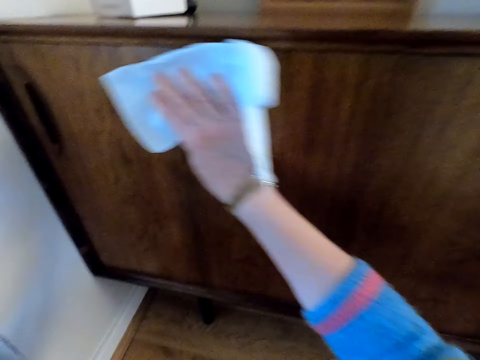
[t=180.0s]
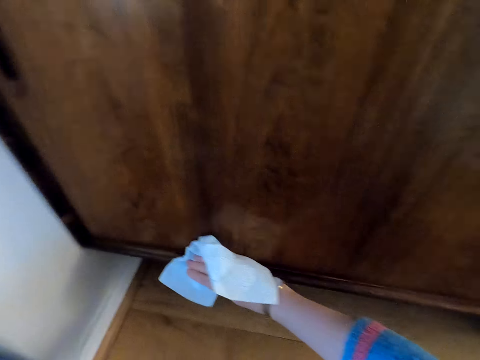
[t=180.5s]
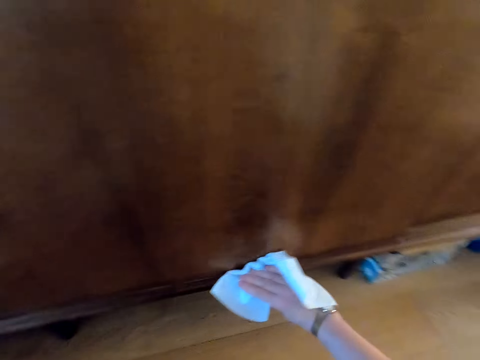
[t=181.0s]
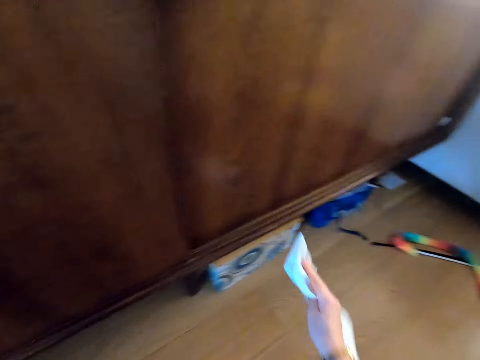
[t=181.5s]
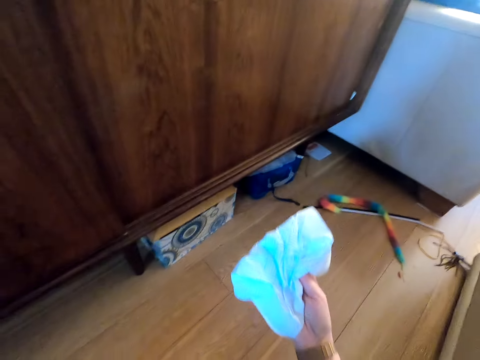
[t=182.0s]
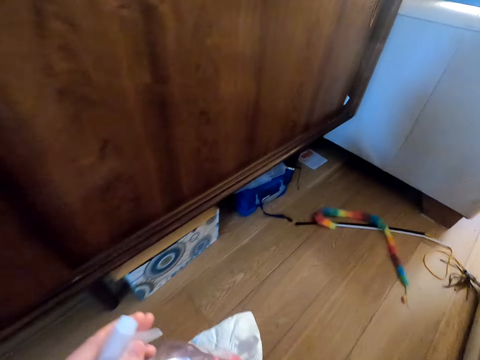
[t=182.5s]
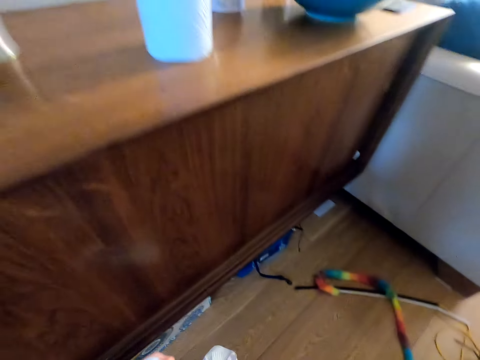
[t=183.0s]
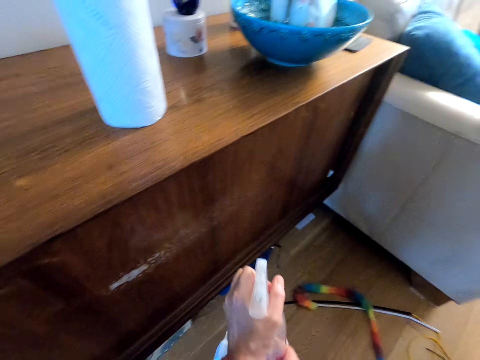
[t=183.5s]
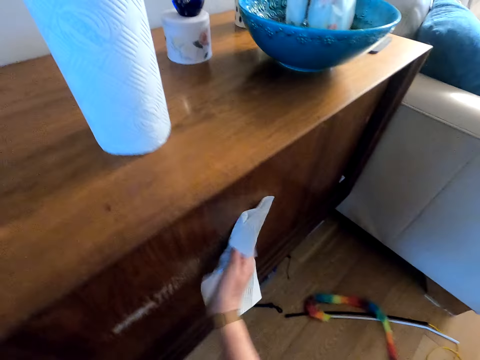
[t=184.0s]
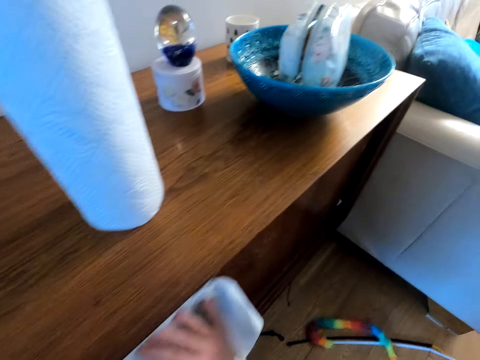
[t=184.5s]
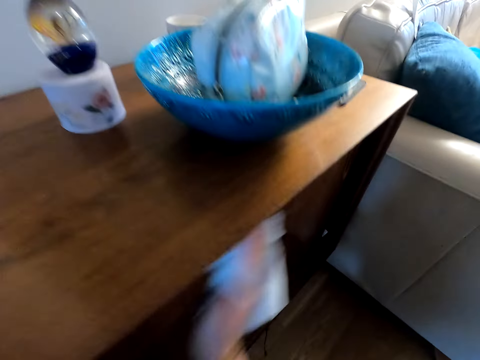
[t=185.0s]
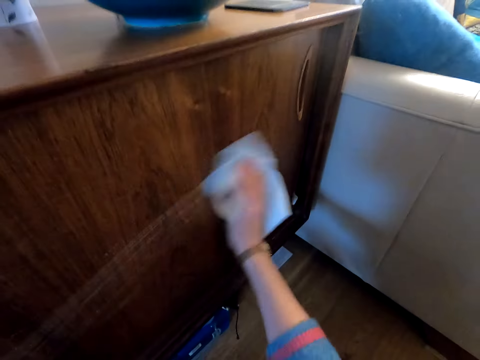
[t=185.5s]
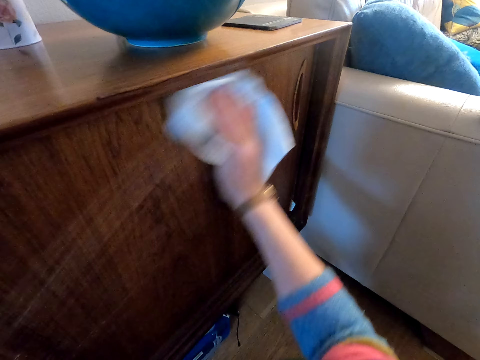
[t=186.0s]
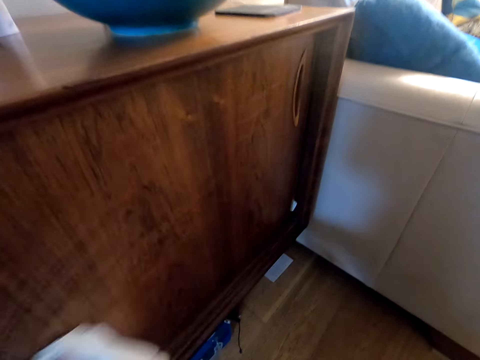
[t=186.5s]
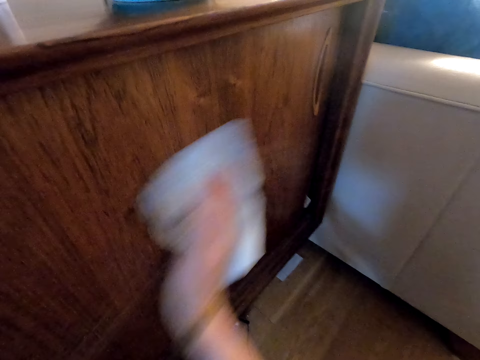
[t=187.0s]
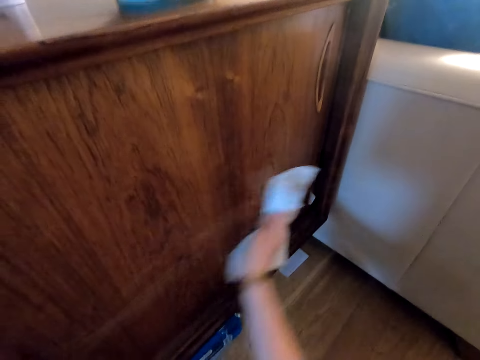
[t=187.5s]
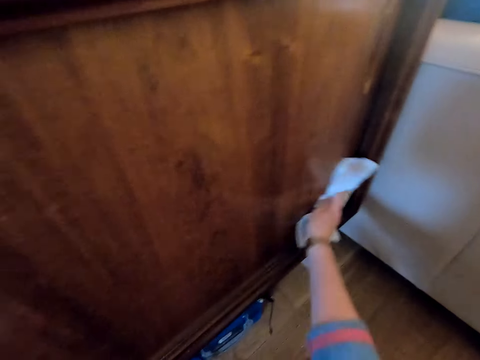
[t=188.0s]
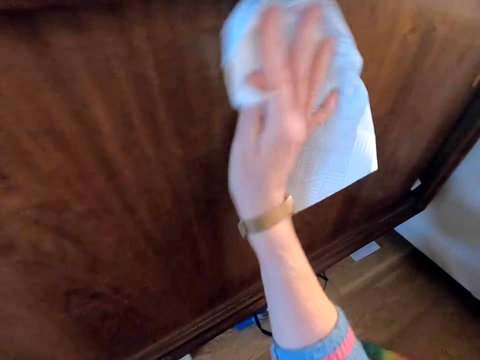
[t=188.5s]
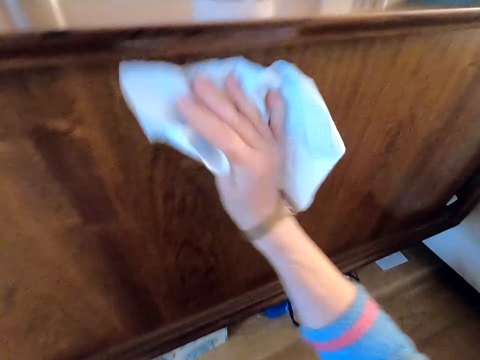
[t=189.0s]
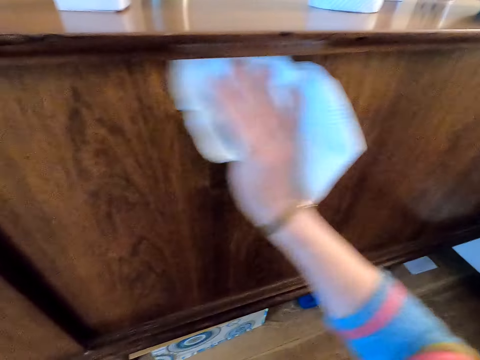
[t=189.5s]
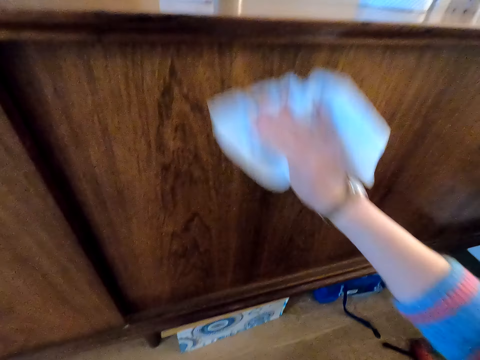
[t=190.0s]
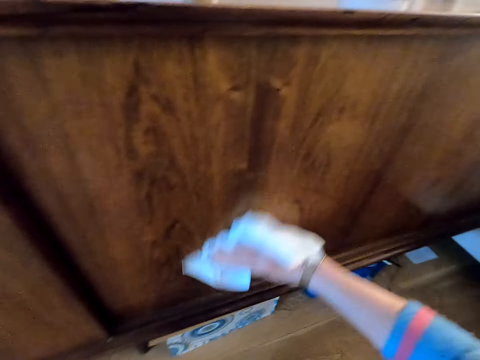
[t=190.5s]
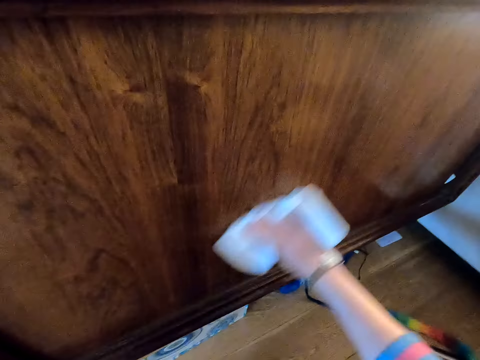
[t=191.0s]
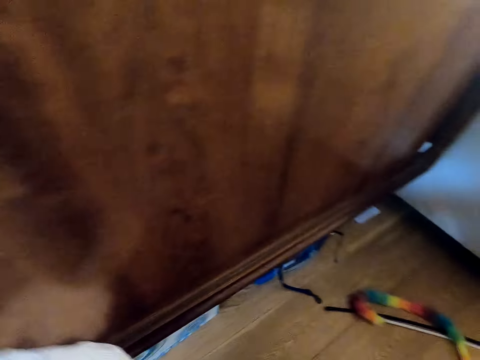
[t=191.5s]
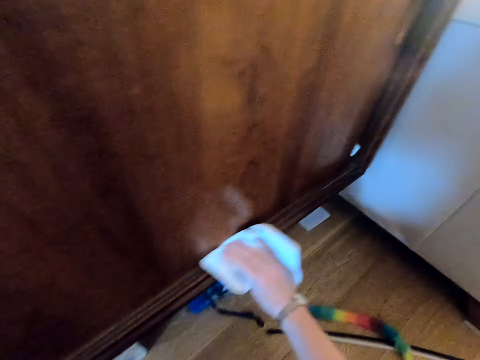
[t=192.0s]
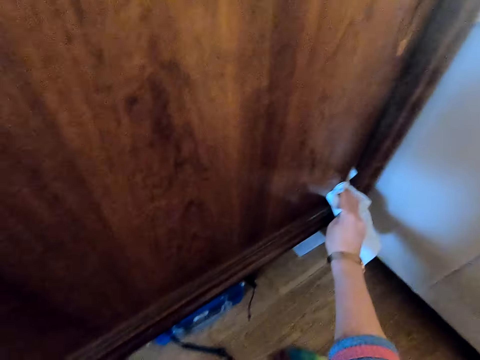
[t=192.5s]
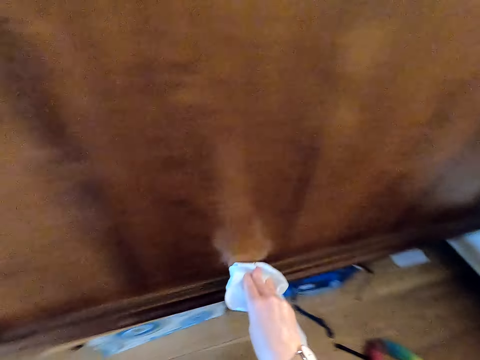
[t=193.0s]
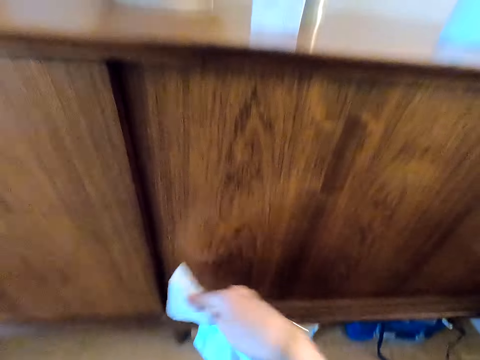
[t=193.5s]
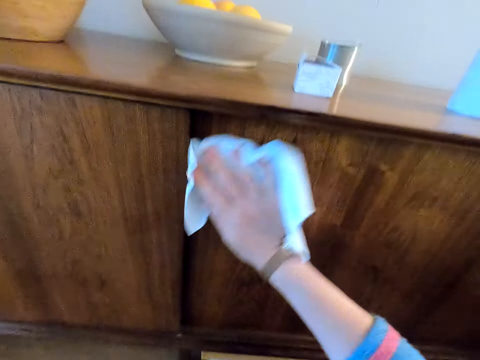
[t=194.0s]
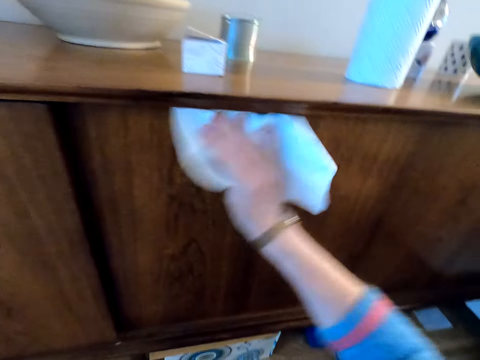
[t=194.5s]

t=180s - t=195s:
The camera wearer adjusts the roll paper piece. They adjust the soap. They look around. They spray the soap on the cabinet. They wipe the cabinet using the roll paper piece.

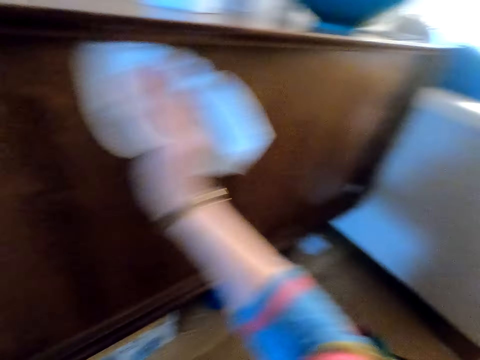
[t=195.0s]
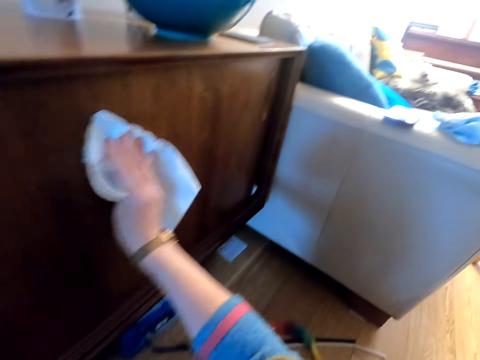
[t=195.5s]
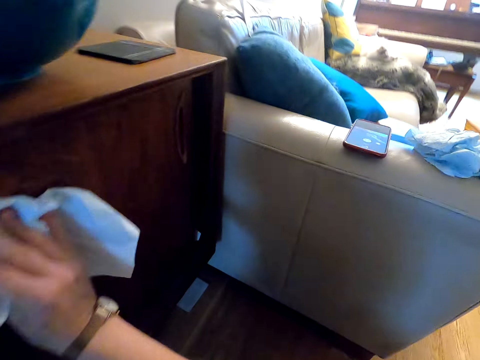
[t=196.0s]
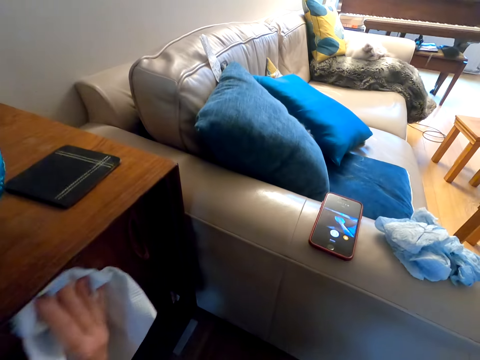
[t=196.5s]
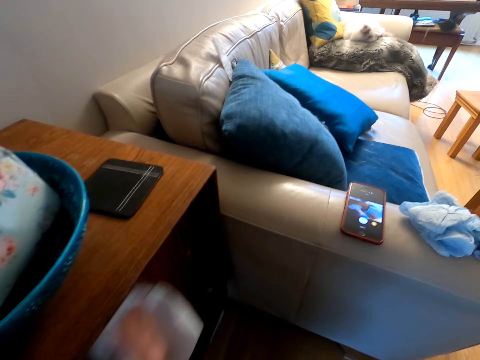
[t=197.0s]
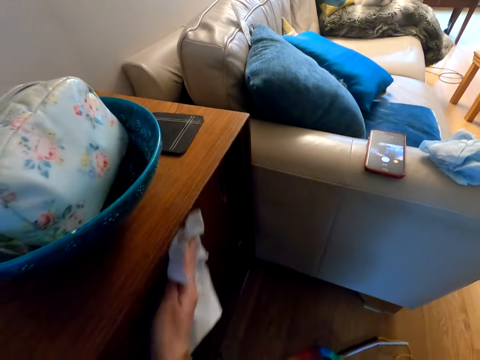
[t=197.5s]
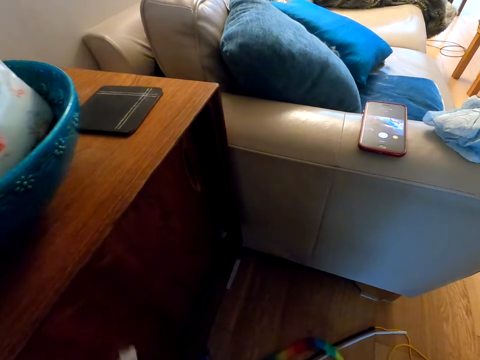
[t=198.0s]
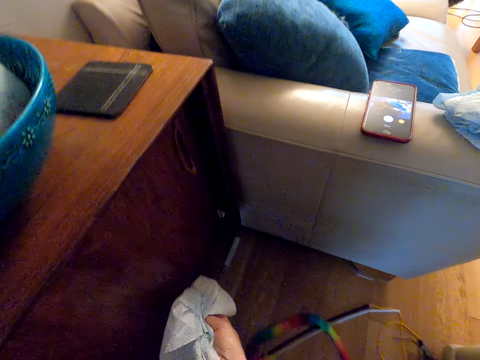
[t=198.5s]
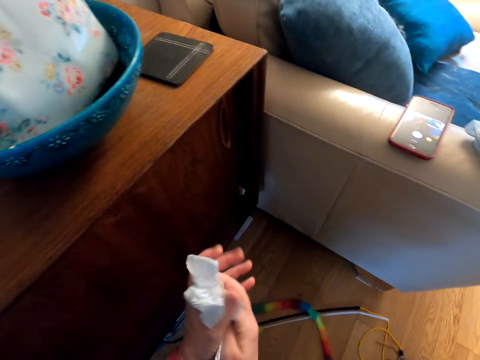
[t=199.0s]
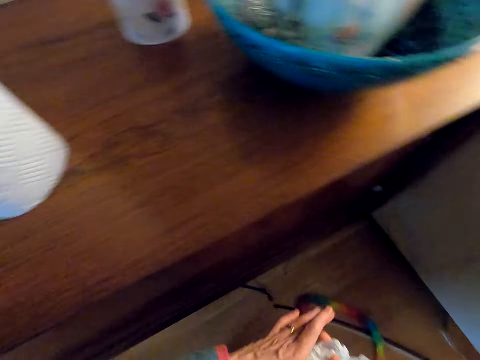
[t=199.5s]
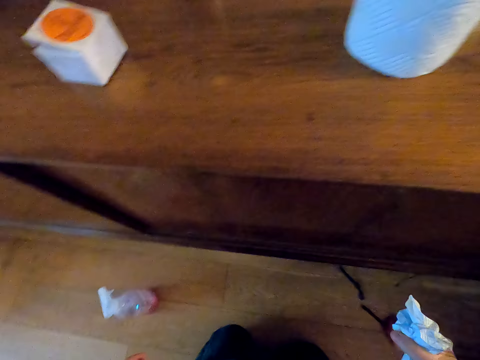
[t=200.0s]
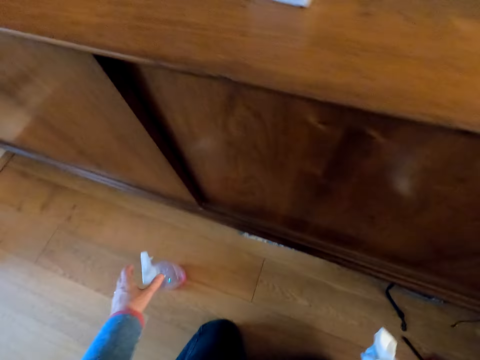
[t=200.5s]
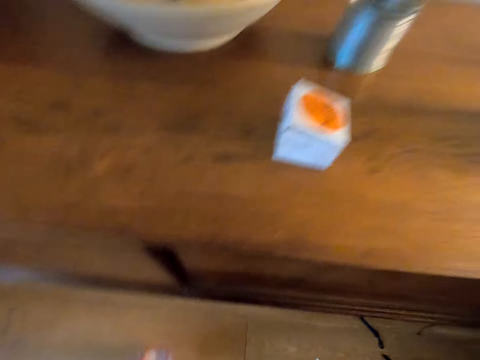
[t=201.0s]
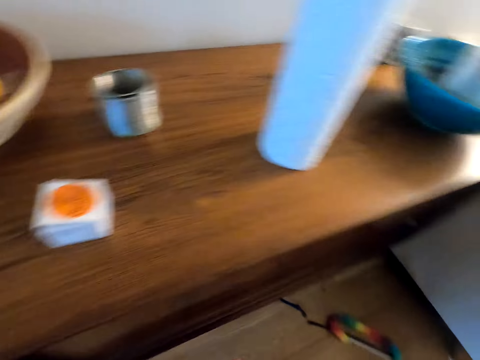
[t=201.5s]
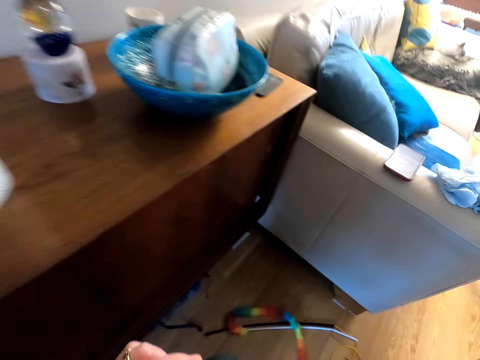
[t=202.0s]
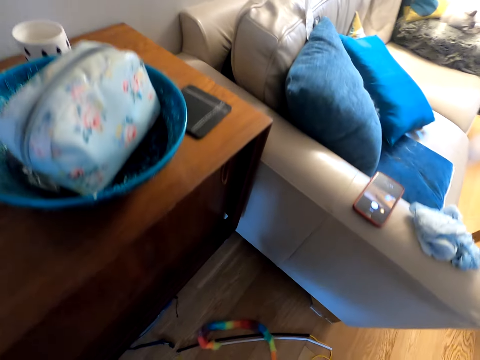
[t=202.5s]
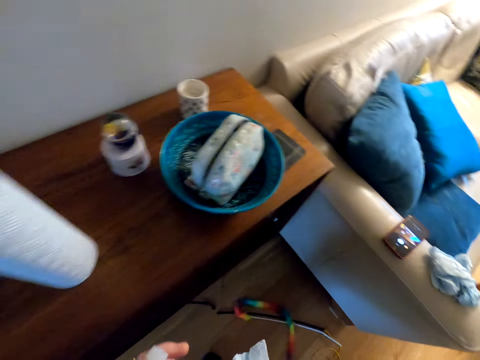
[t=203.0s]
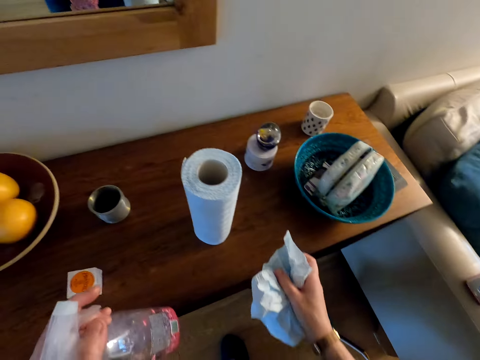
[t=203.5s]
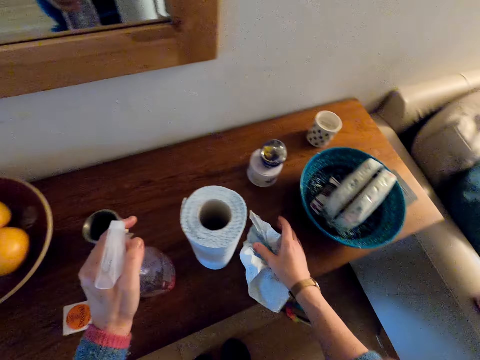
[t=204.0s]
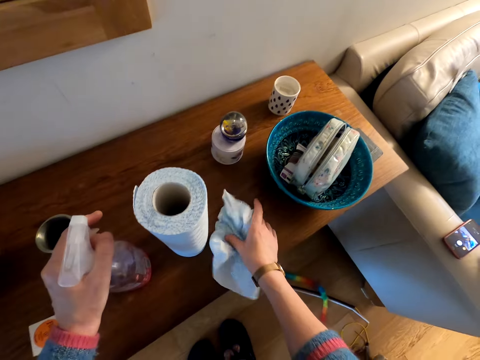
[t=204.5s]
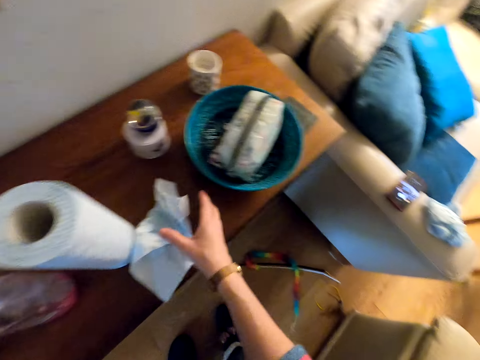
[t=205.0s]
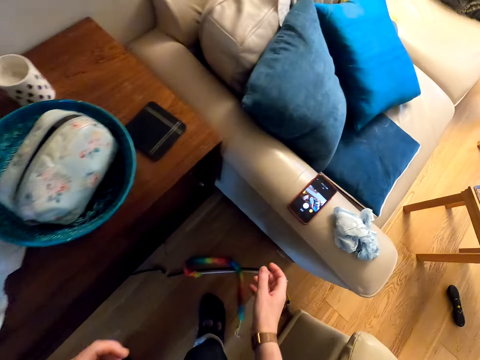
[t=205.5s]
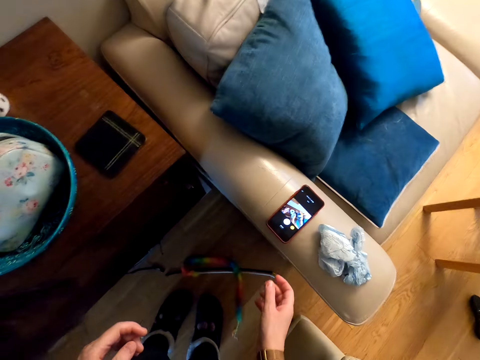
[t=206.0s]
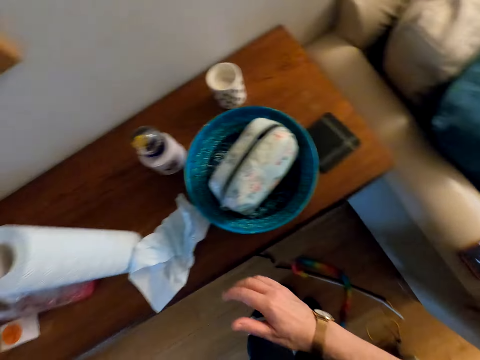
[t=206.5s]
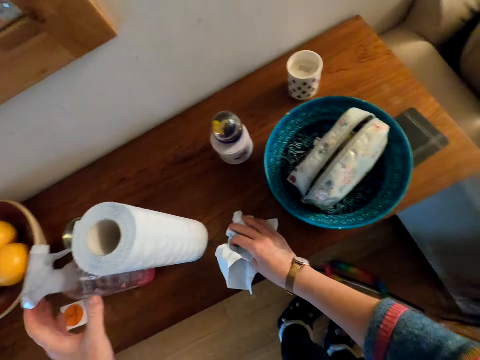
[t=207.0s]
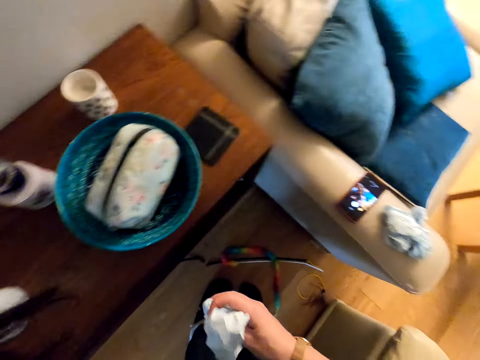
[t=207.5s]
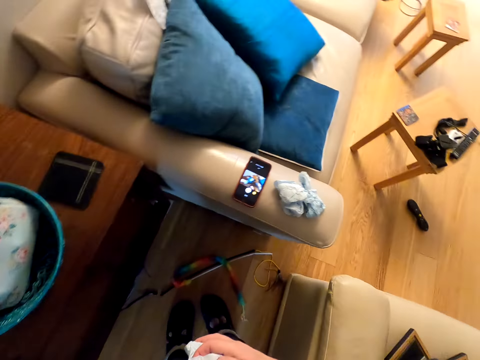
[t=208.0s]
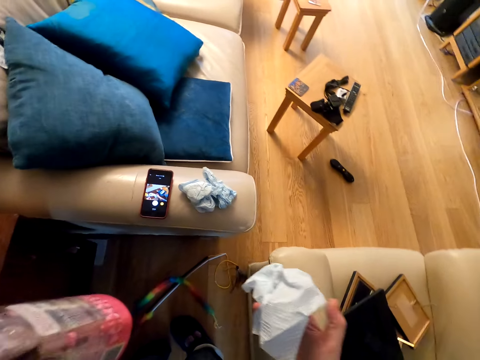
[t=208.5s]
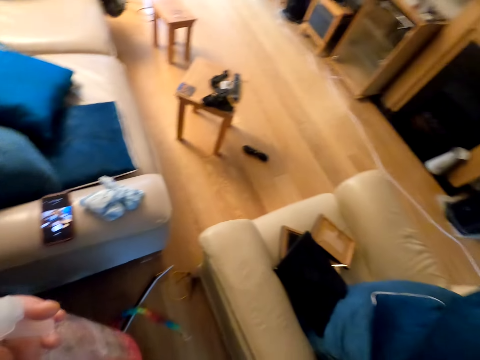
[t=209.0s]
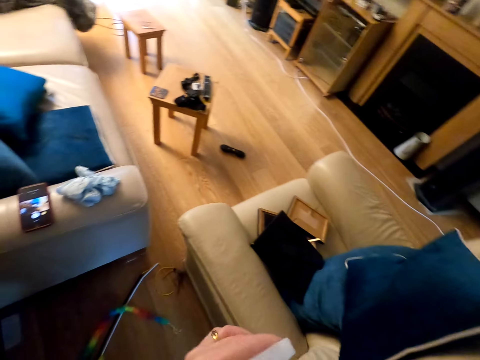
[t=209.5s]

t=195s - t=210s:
The camera wearer adjusts the roll paper piece. They look around. They pick up the soap or furniture polish. They look around. They put the soap and the roll paper piece on the cabinet. They walk around. They pick up the soap and the used roll paper piece on the cabinet. They walk around the room.
